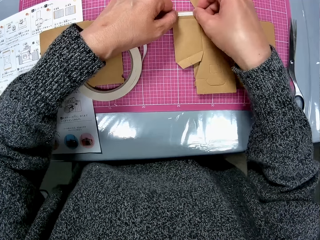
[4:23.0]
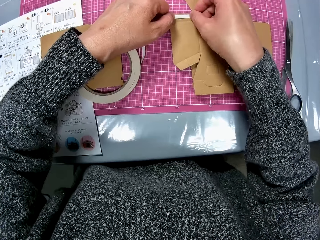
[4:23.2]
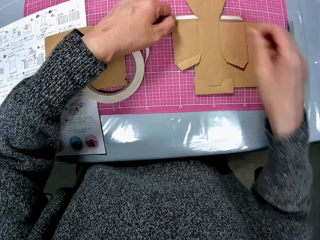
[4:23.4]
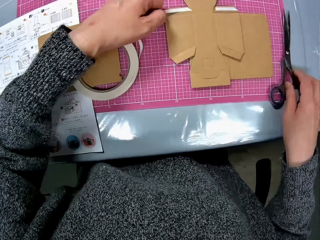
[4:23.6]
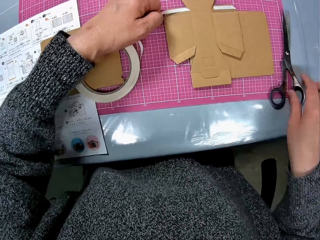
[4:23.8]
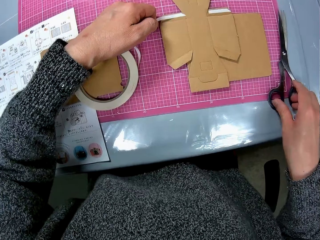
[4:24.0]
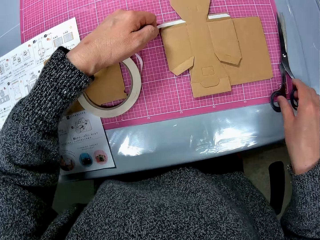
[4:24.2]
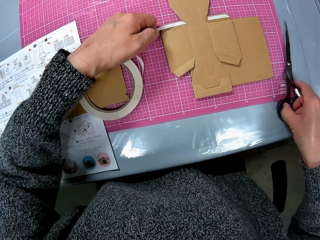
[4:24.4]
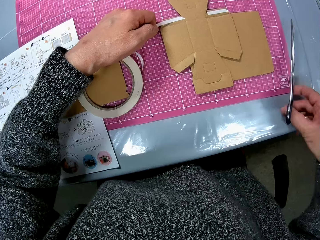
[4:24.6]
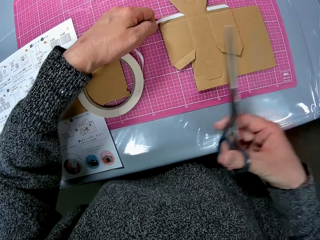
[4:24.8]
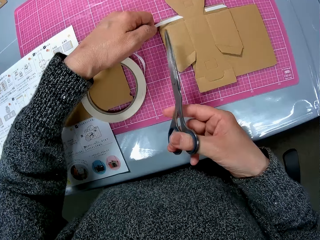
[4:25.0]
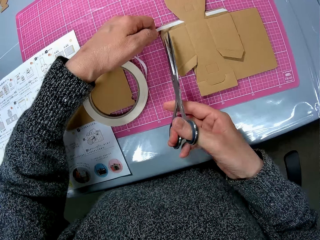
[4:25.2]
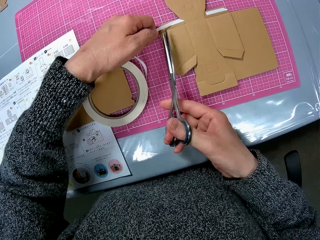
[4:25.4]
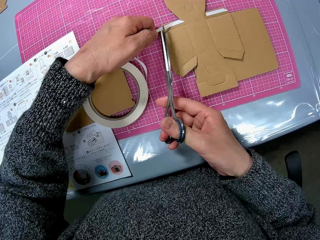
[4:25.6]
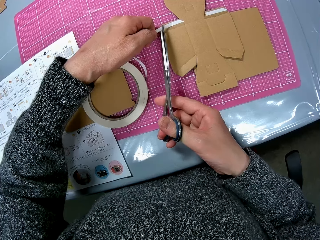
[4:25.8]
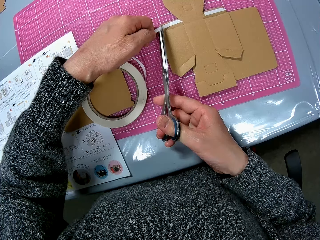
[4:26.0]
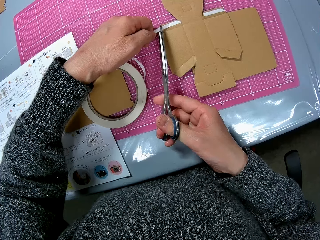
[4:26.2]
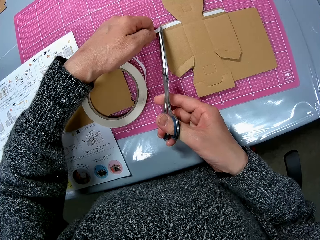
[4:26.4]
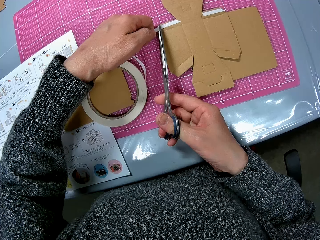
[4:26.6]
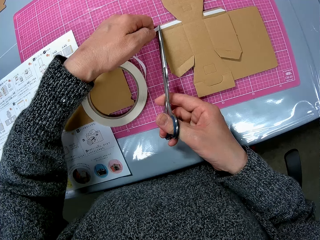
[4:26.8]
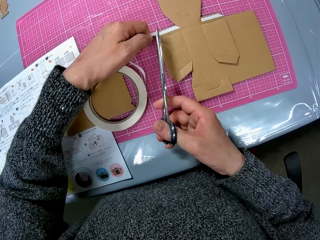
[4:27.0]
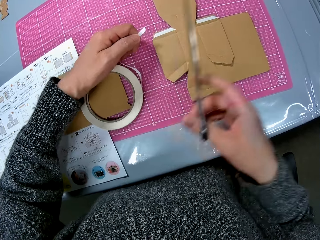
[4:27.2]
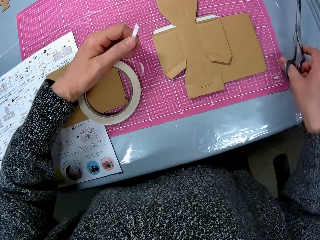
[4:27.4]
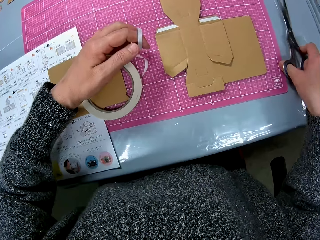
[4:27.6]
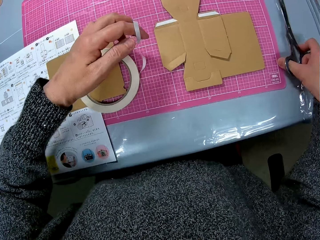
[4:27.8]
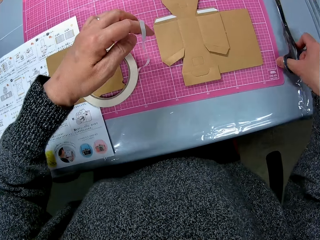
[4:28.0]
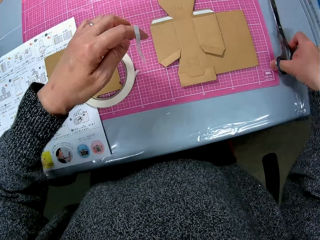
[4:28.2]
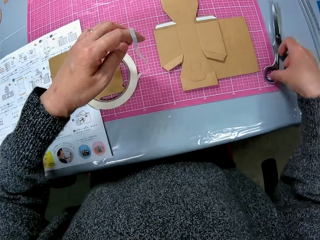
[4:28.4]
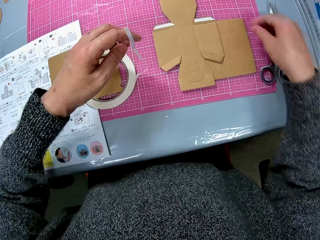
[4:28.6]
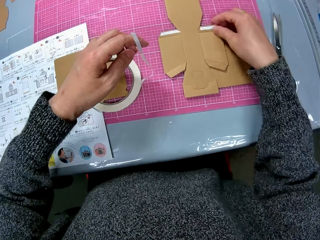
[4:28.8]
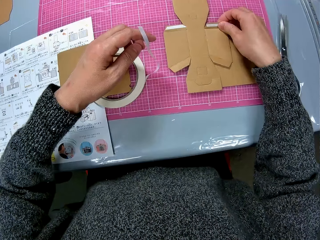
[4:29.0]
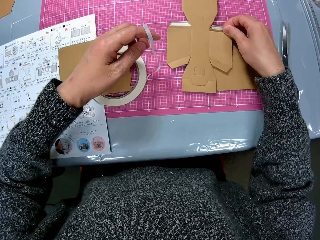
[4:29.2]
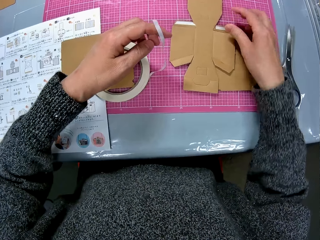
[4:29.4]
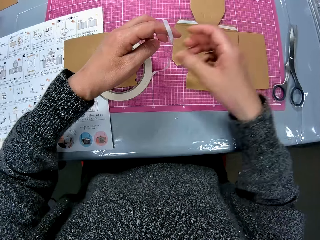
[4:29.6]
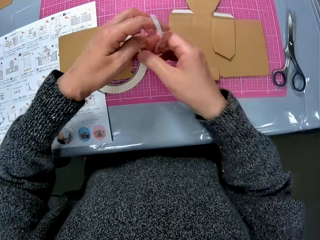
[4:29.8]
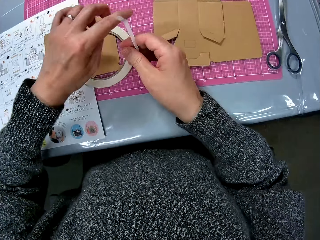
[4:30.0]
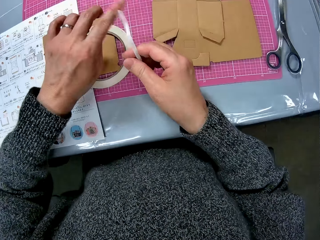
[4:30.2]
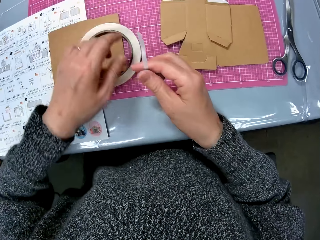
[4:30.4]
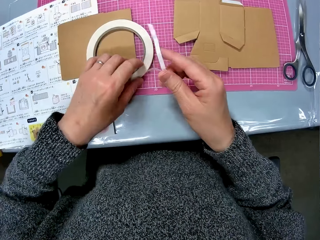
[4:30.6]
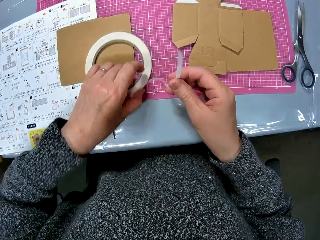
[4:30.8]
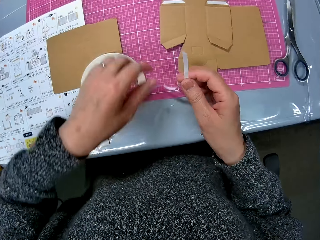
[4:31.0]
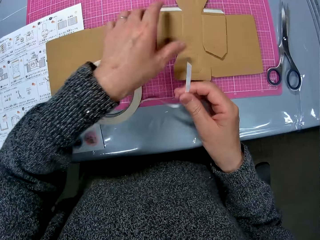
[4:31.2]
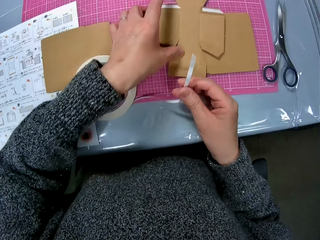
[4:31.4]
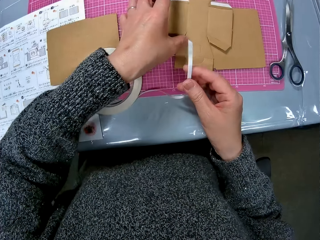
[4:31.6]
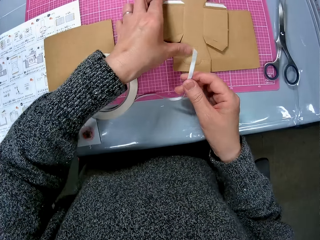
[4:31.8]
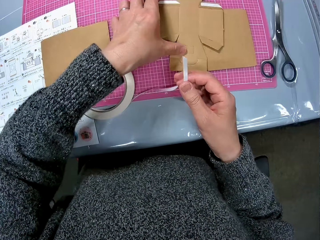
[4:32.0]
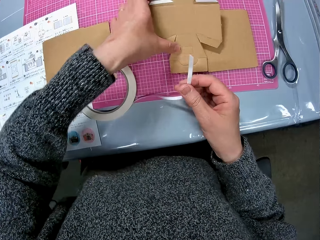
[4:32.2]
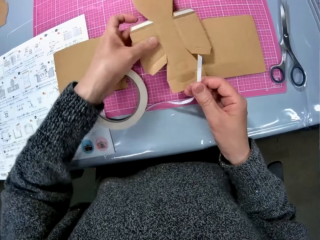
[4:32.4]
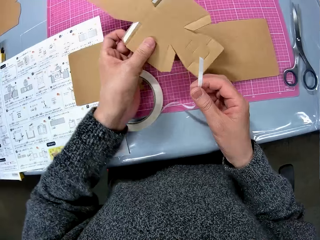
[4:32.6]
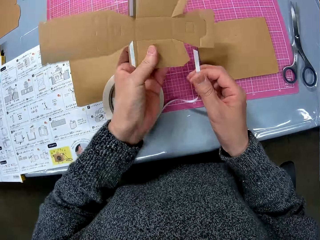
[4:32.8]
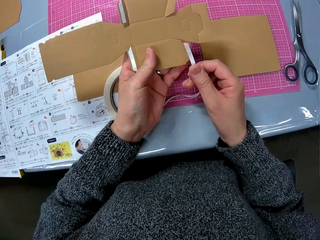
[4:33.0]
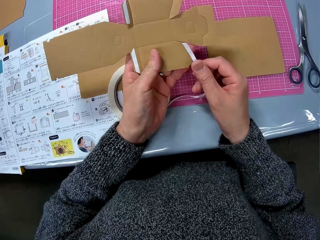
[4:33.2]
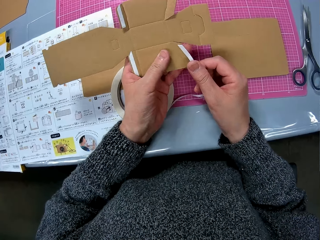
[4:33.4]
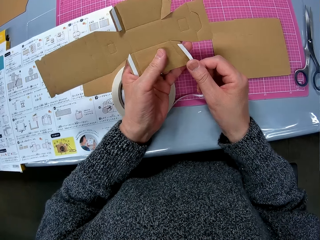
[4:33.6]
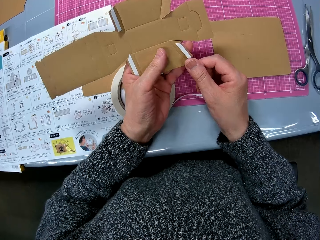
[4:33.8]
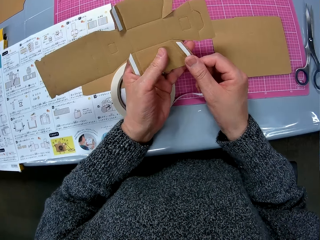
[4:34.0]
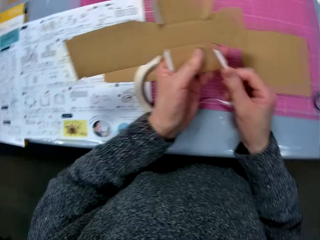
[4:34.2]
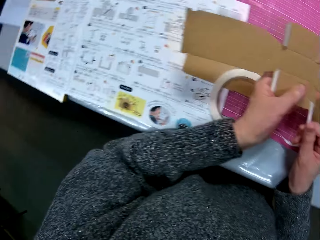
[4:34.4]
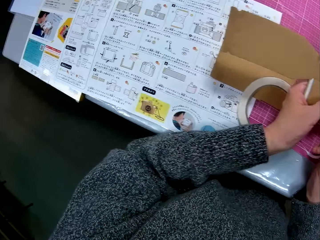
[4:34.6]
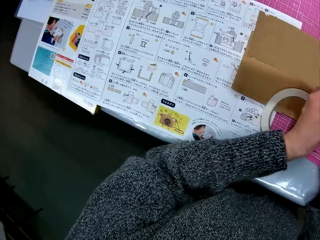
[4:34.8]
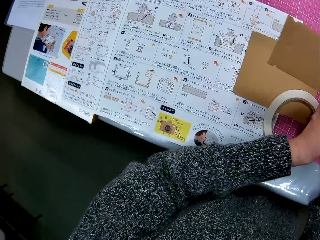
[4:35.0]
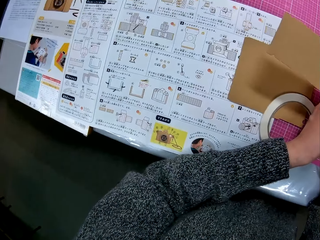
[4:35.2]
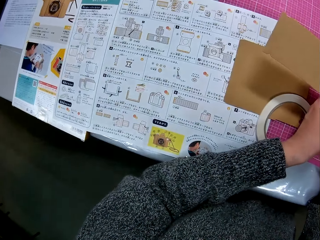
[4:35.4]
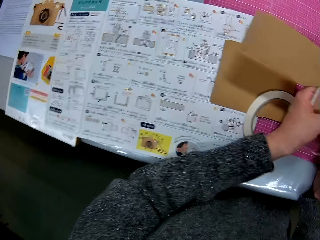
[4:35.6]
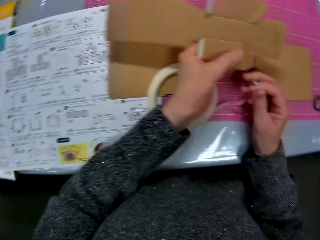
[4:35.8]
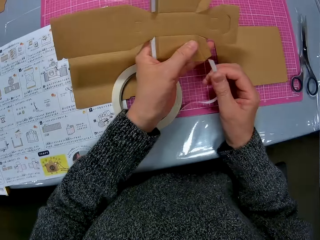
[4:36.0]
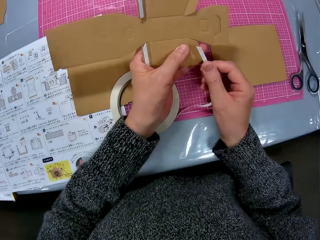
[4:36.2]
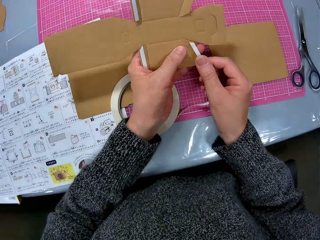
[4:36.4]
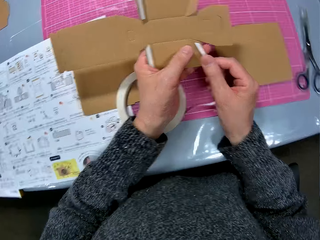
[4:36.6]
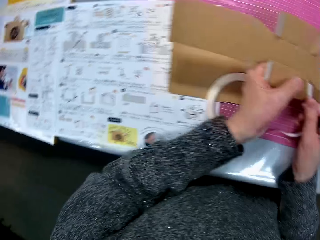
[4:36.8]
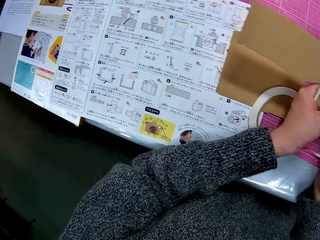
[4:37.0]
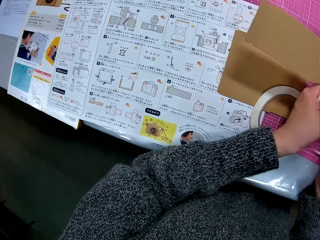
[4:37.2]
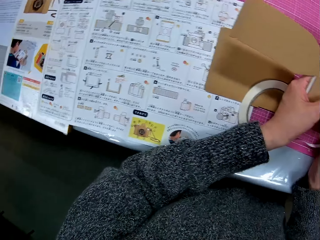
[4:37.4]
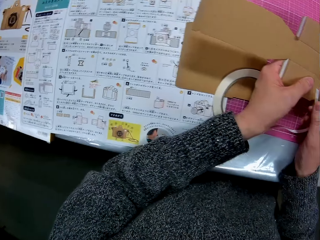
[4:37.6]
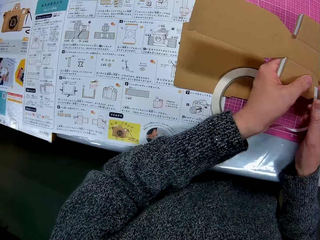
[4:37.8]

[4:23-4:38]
The camera wearer picks up the scissors from the table. They cut the cello tape with the scissors. They put the scissors on the table. They hold the cardboard paper and touch the tape on the cardboard paper. They hold the tape. They adjust the cardboard paper on the table. They pick up the cardboard paper from the table. They tape the cardboard paper with the cello tape. They look at the paper on the table.

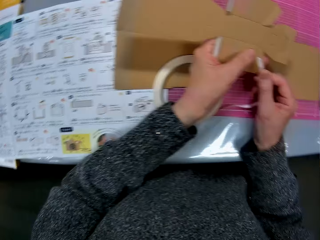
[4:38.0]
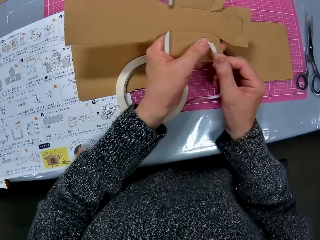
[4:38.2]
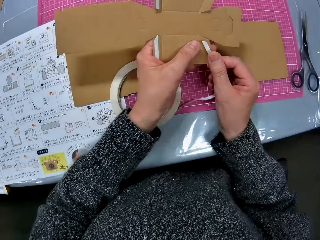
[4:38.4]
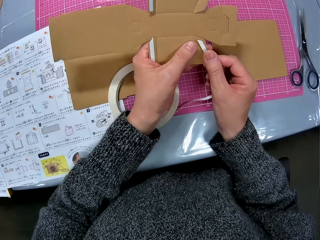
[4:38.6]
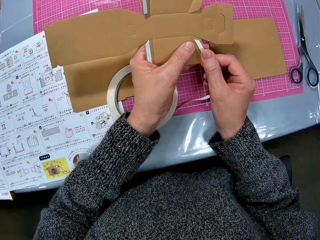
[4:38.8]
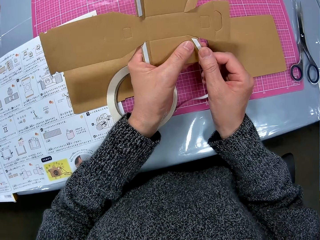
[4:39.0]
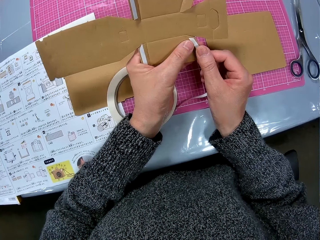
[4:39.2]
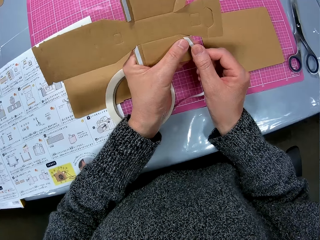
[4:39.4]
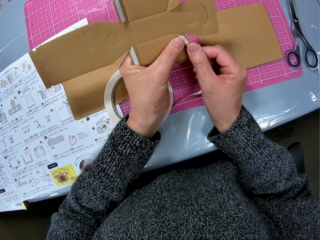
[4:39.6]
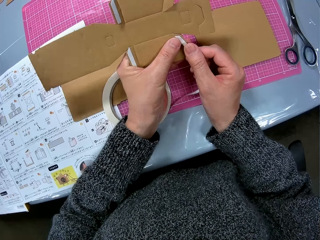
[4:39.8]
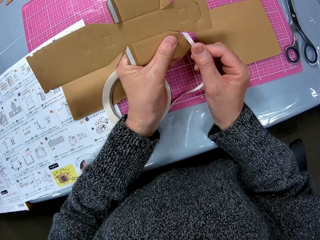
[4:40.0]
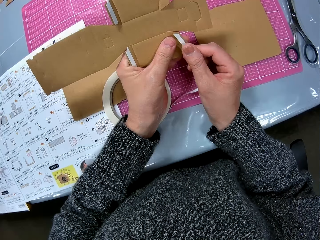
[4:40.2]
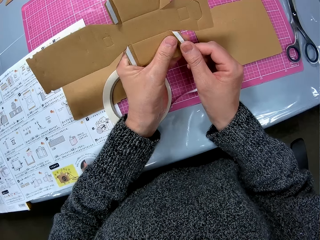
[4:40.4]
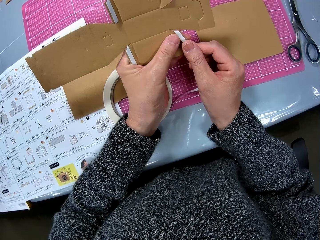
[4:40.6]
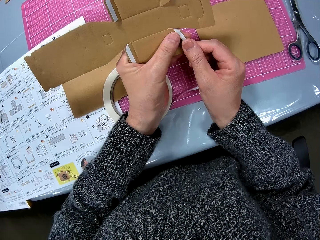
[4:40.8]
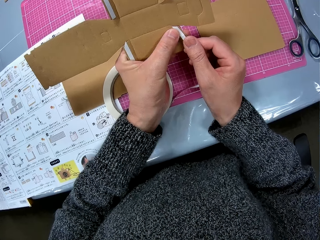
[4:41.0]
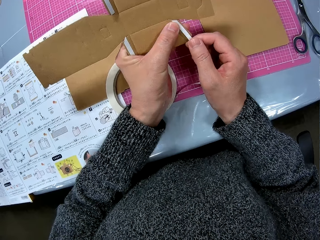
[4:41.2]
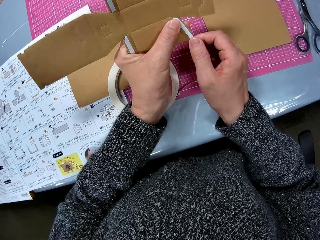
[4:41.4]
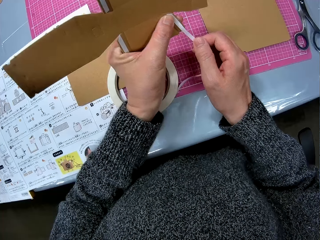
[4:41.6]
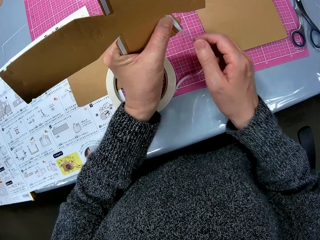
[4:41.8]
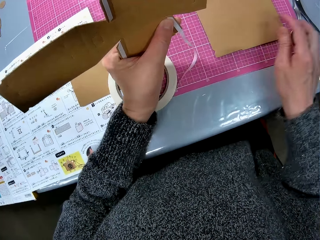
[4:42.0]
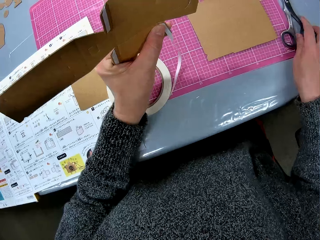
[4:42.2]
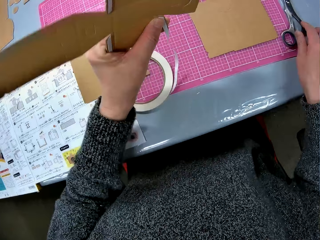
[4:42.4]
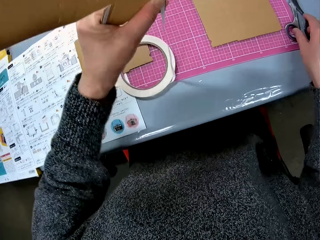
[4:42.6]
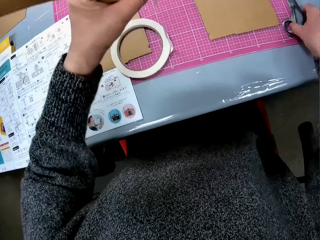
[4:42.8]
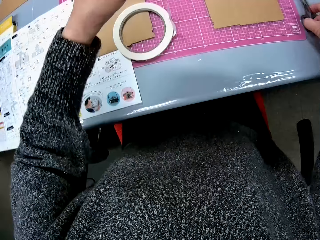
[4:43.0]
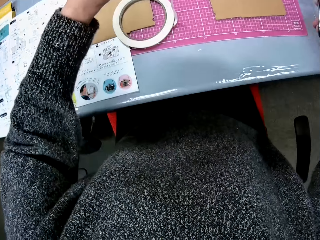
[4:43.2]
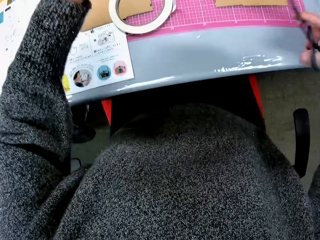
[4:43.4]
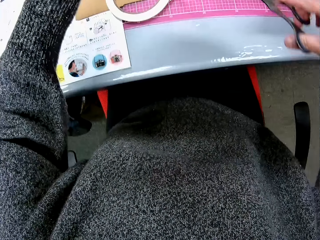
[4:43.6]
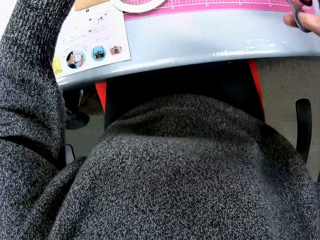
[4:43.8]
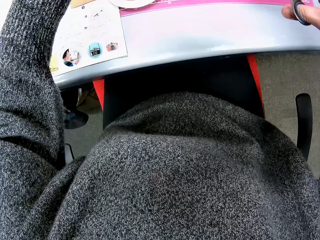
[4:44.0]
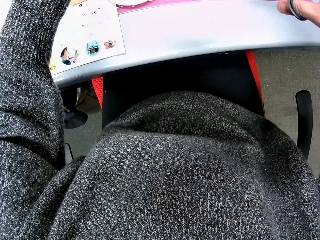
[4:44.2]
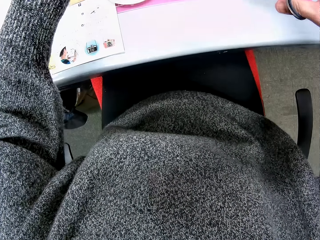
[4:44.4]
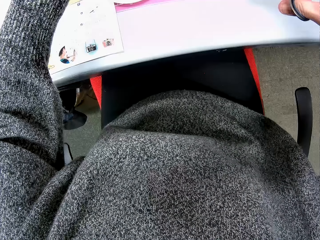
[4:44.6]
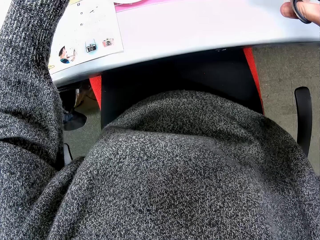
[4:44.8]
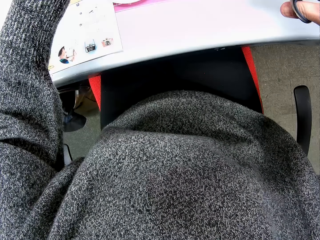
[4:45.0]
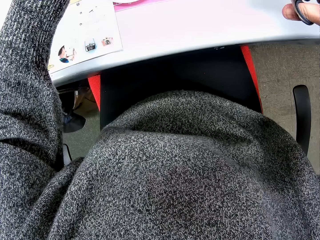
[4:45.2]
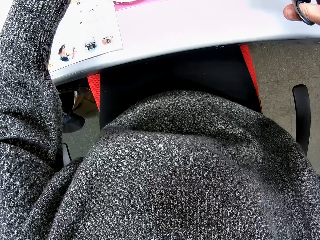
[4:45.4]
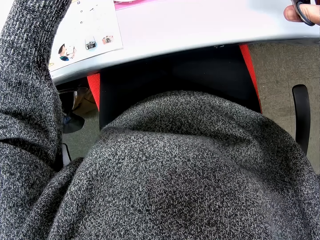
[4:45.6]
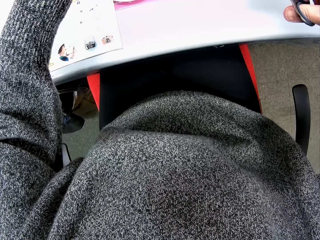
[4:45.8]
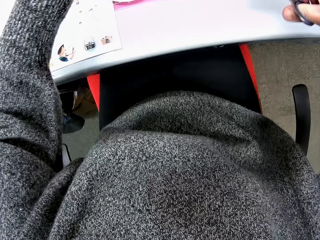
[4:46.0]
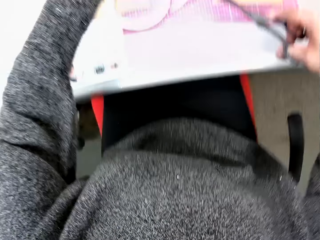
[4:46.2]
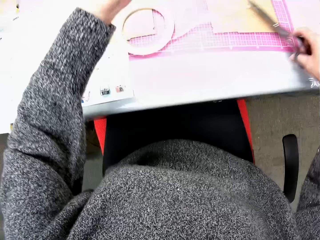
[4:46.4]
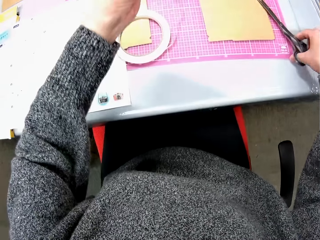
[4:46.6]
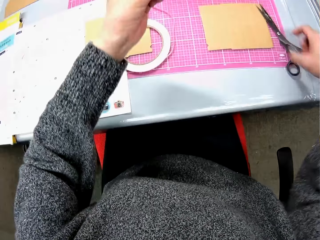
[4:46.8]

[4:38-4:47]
The camera wearer picks up the scissors from the table. They cut the tape.
